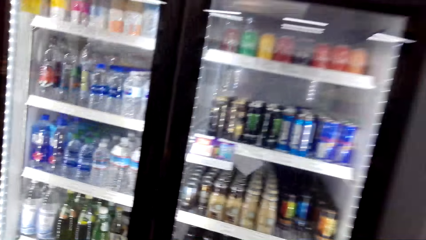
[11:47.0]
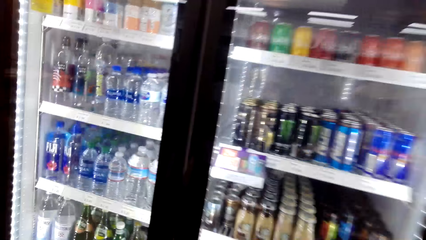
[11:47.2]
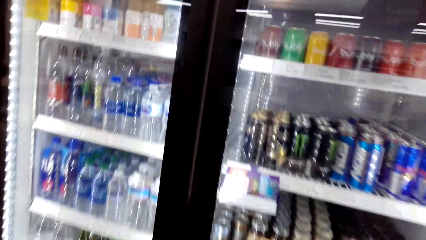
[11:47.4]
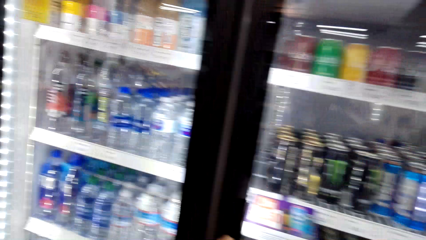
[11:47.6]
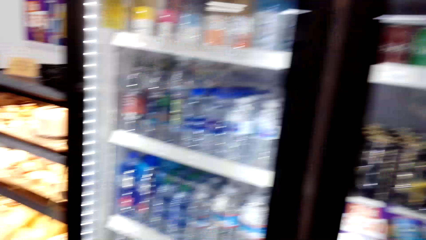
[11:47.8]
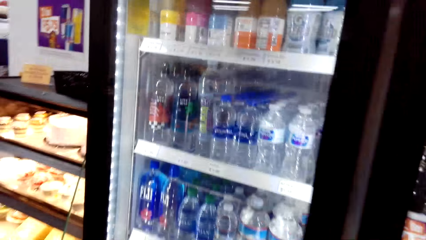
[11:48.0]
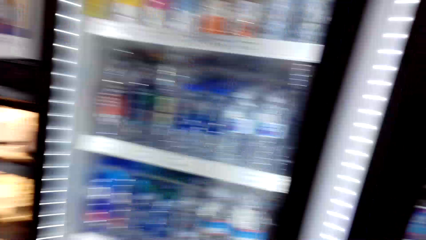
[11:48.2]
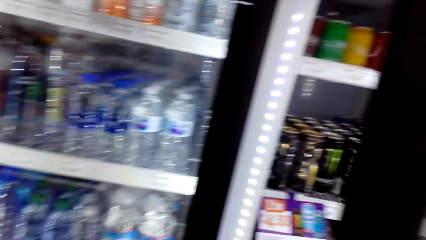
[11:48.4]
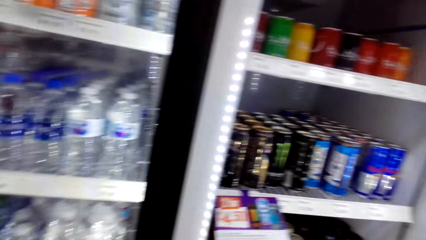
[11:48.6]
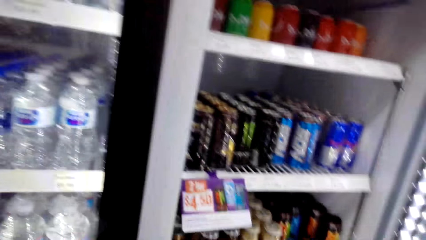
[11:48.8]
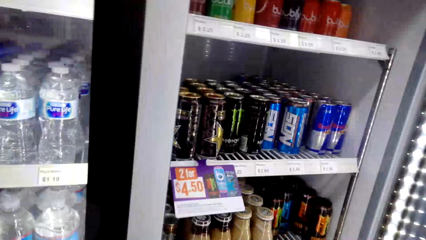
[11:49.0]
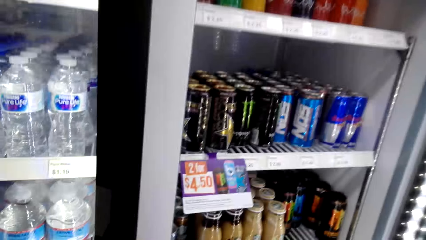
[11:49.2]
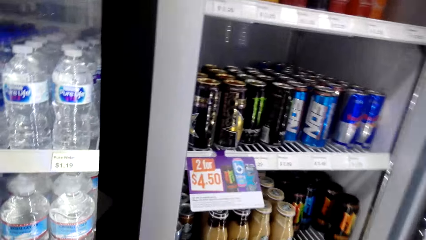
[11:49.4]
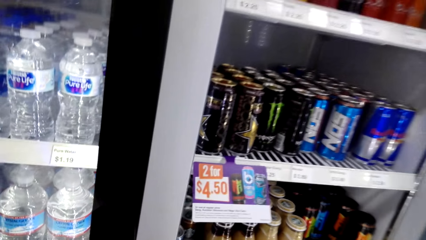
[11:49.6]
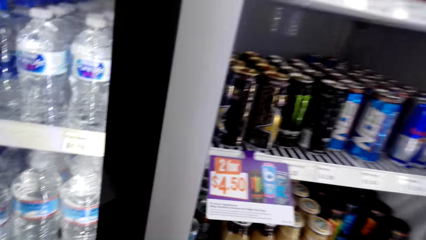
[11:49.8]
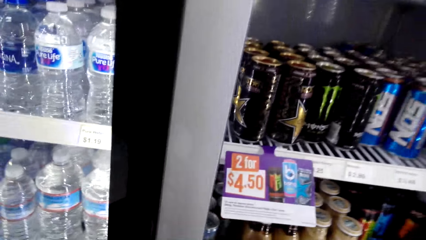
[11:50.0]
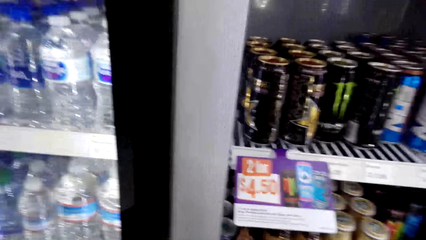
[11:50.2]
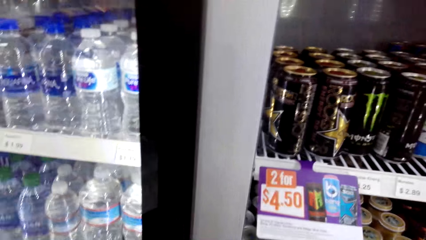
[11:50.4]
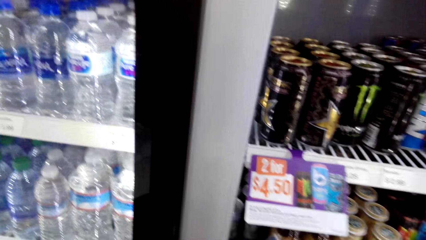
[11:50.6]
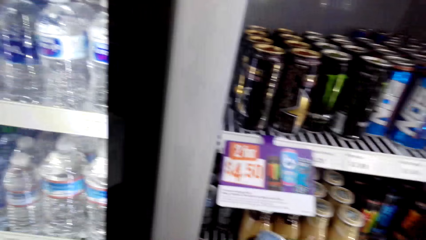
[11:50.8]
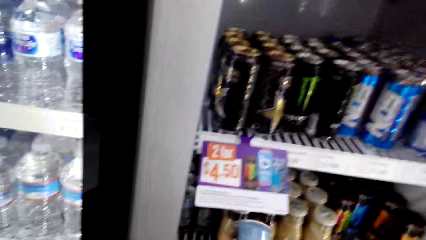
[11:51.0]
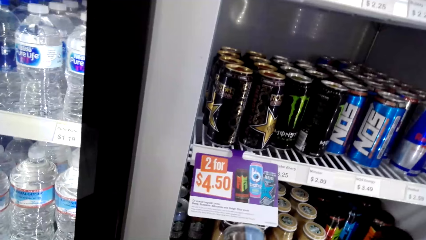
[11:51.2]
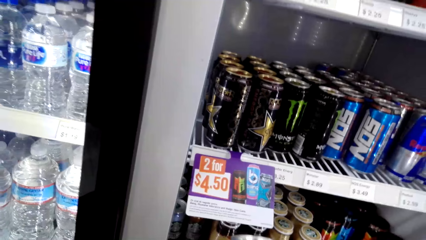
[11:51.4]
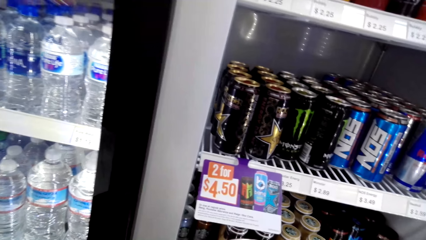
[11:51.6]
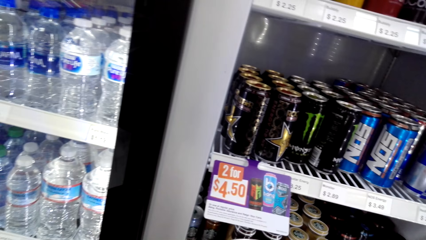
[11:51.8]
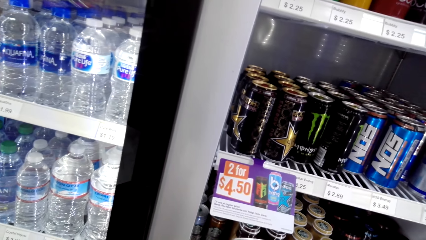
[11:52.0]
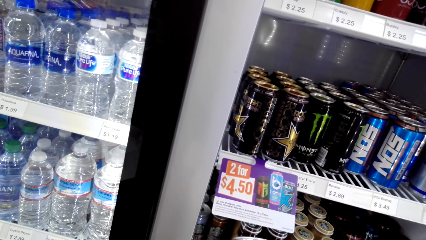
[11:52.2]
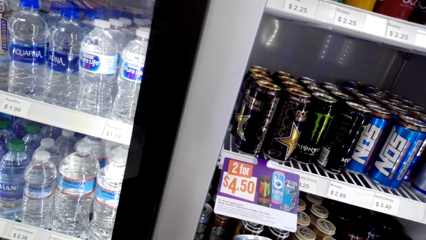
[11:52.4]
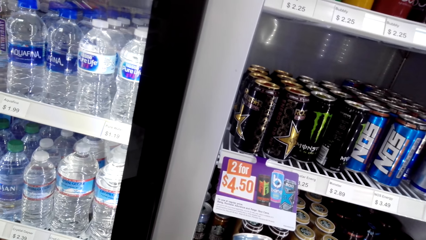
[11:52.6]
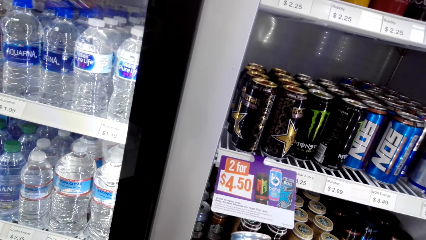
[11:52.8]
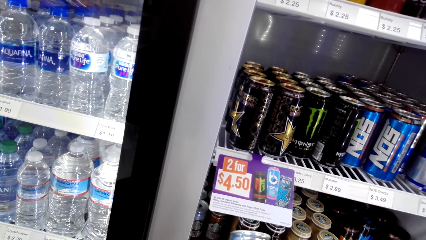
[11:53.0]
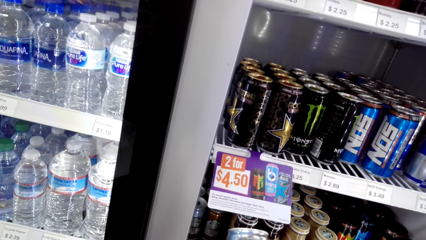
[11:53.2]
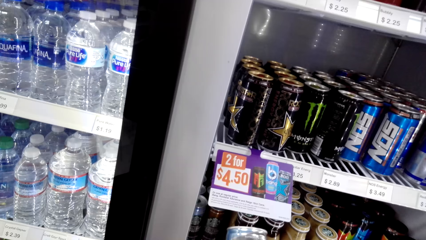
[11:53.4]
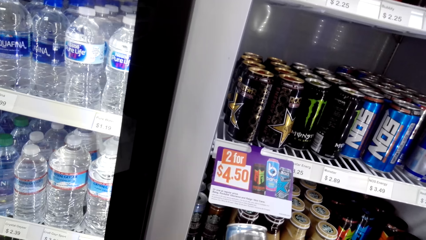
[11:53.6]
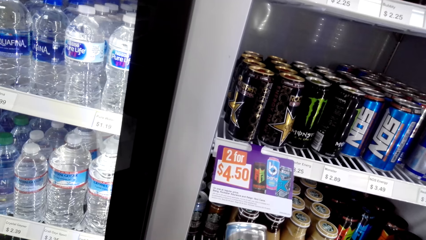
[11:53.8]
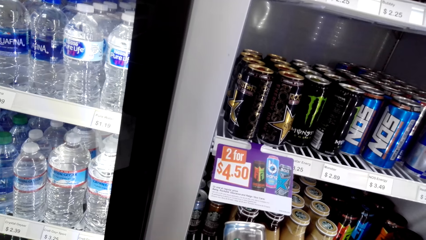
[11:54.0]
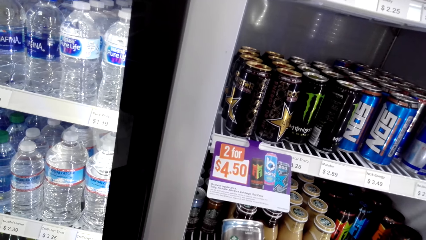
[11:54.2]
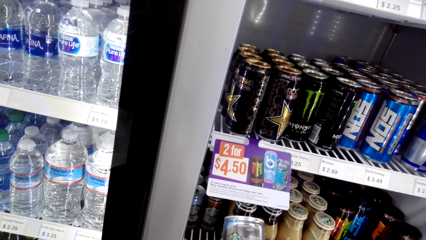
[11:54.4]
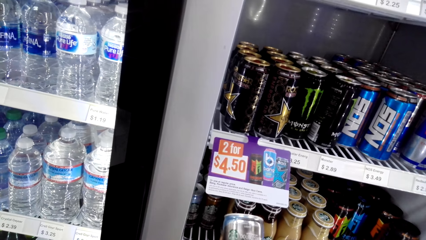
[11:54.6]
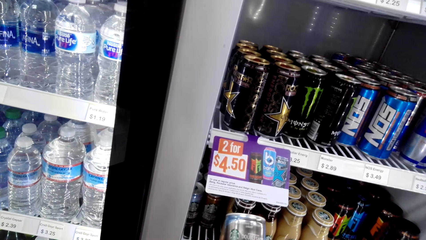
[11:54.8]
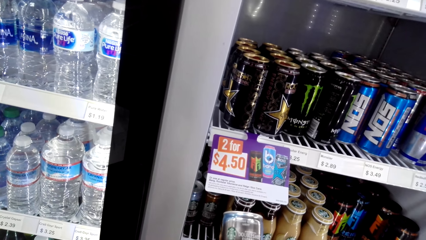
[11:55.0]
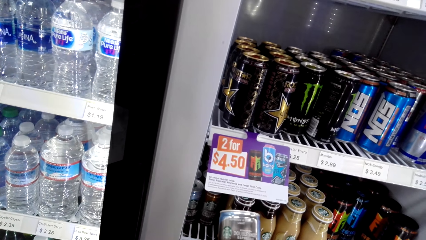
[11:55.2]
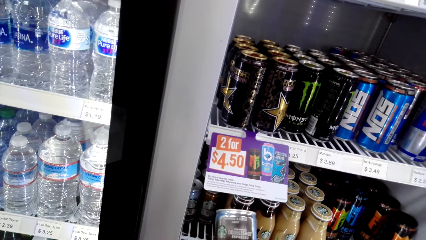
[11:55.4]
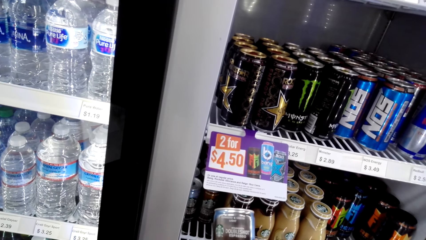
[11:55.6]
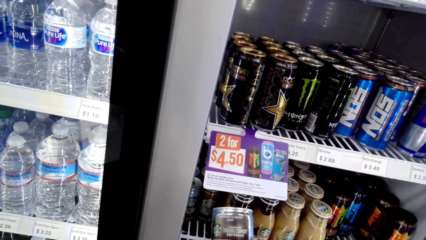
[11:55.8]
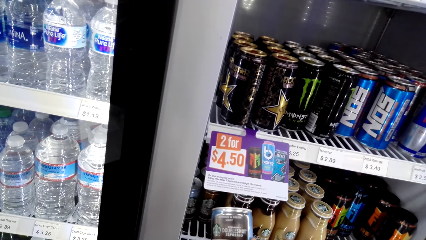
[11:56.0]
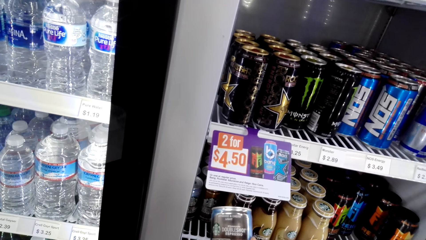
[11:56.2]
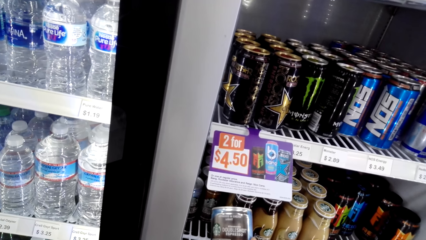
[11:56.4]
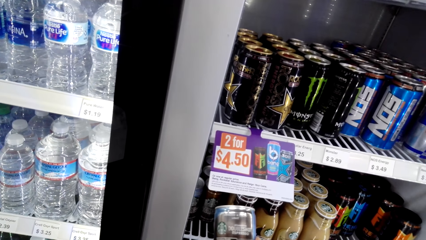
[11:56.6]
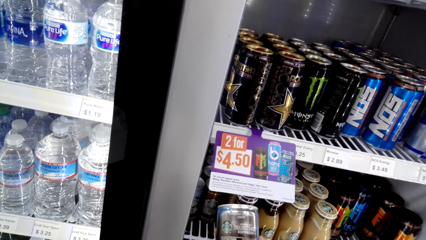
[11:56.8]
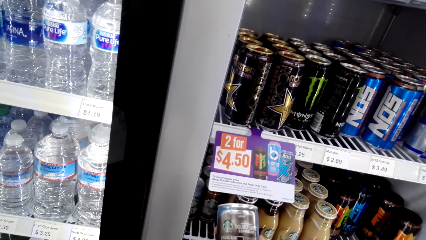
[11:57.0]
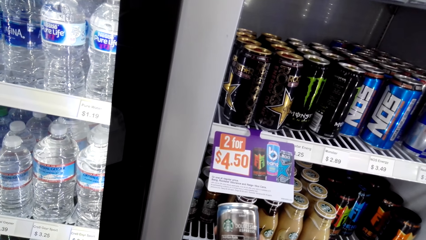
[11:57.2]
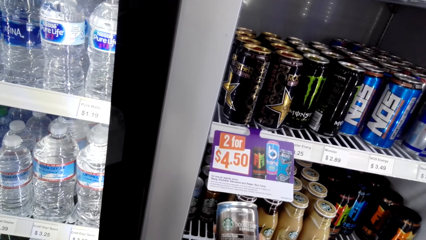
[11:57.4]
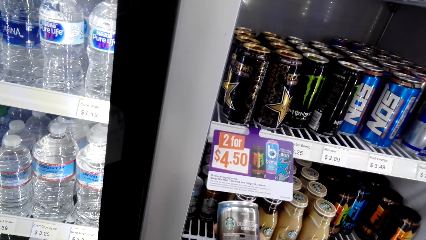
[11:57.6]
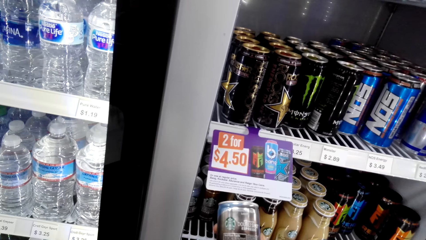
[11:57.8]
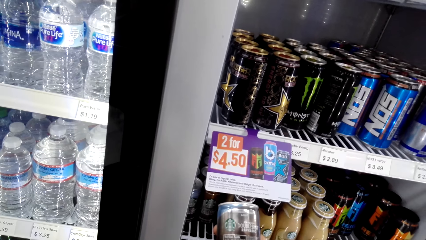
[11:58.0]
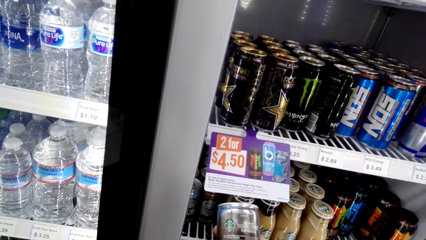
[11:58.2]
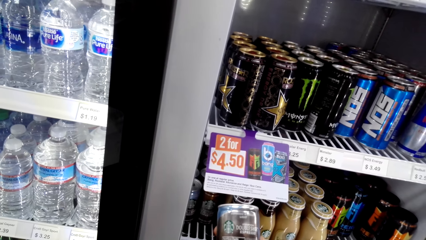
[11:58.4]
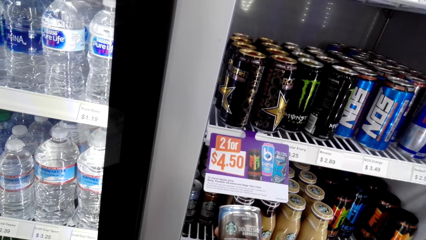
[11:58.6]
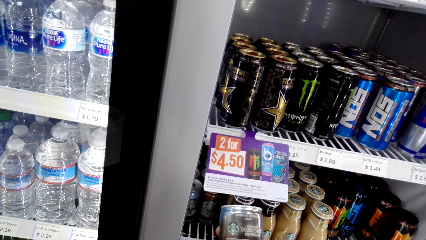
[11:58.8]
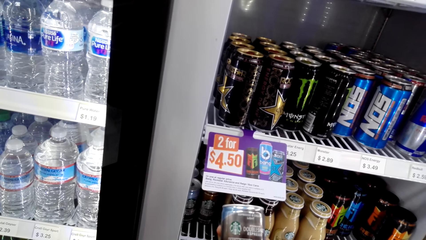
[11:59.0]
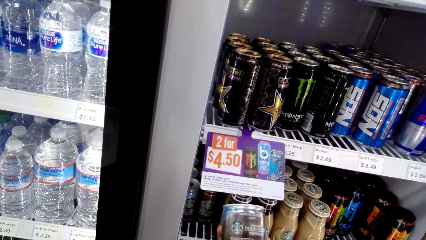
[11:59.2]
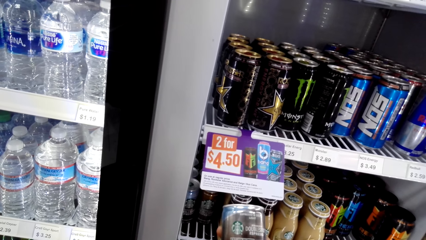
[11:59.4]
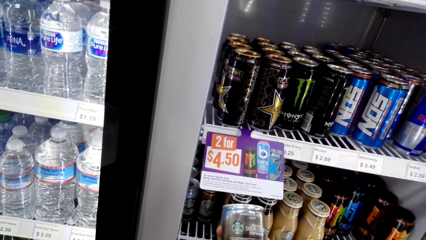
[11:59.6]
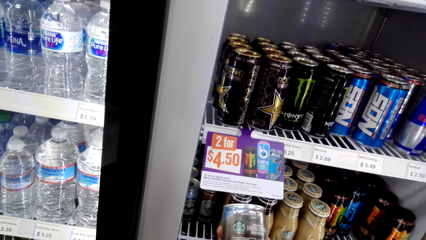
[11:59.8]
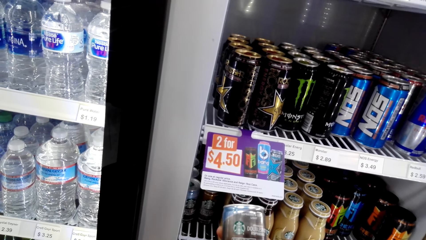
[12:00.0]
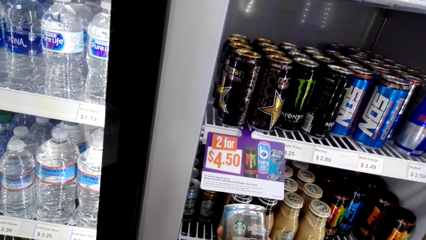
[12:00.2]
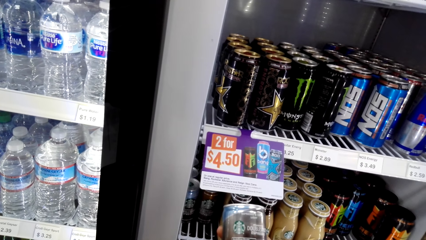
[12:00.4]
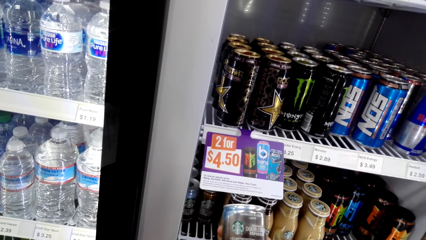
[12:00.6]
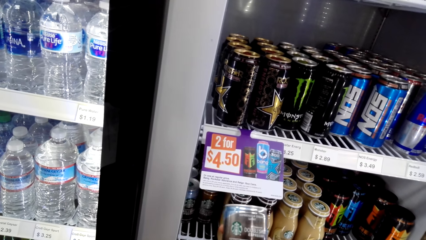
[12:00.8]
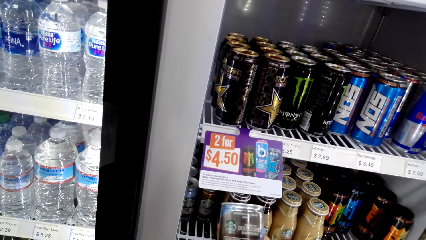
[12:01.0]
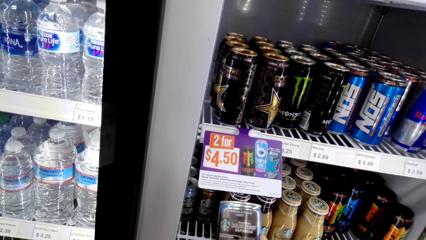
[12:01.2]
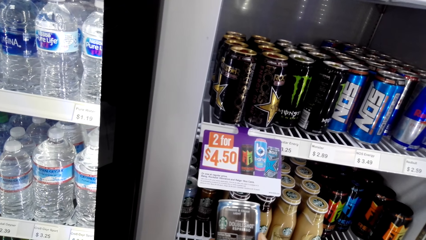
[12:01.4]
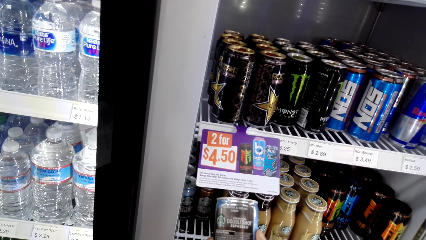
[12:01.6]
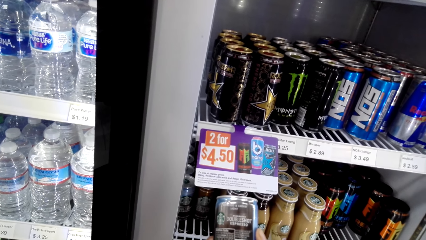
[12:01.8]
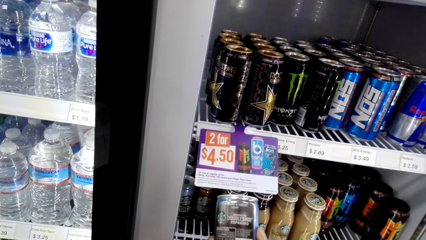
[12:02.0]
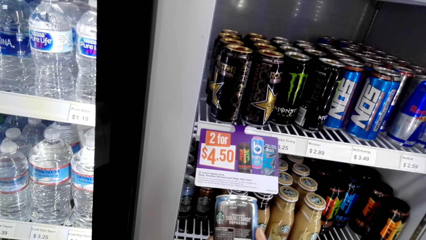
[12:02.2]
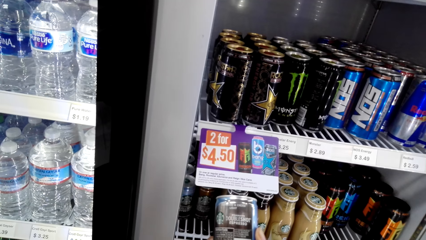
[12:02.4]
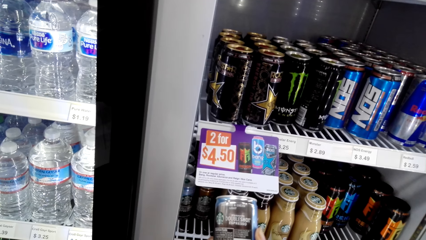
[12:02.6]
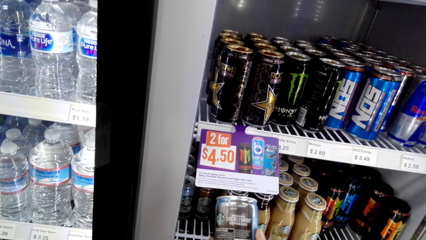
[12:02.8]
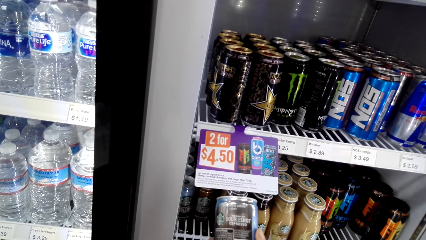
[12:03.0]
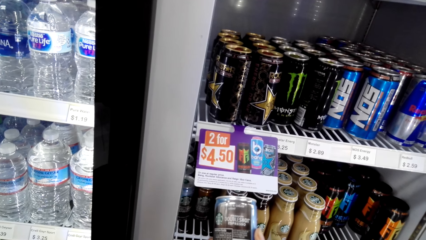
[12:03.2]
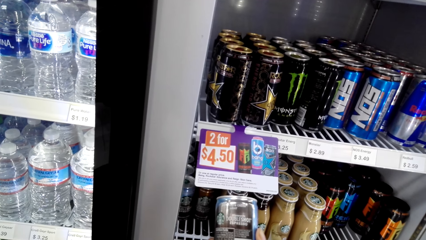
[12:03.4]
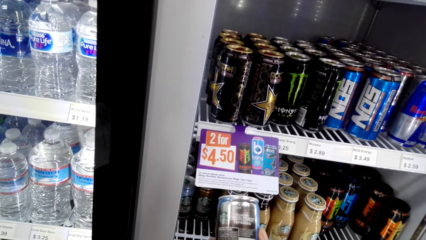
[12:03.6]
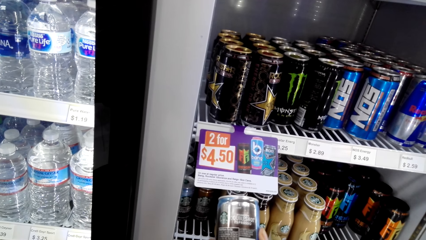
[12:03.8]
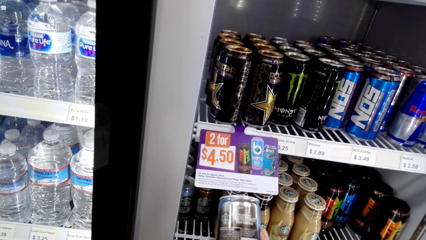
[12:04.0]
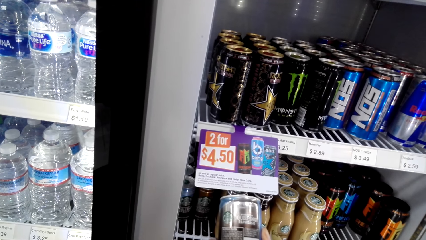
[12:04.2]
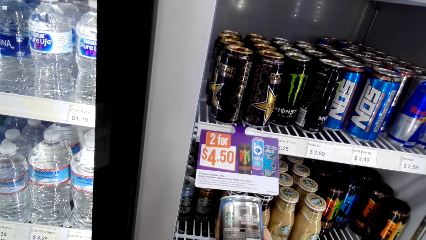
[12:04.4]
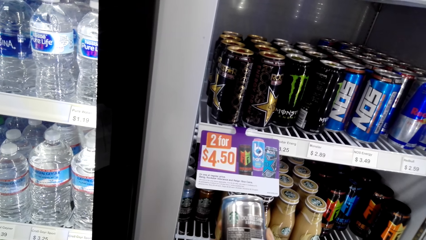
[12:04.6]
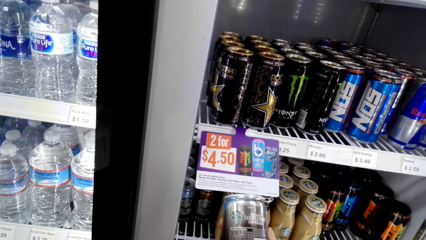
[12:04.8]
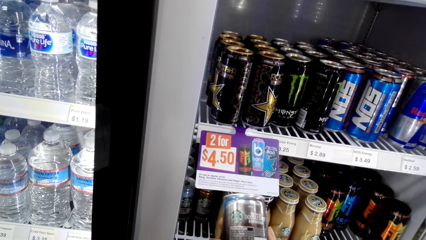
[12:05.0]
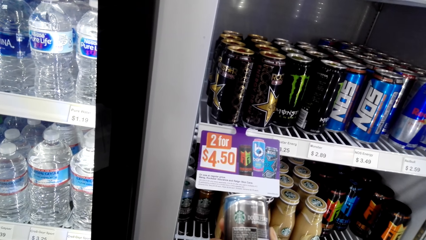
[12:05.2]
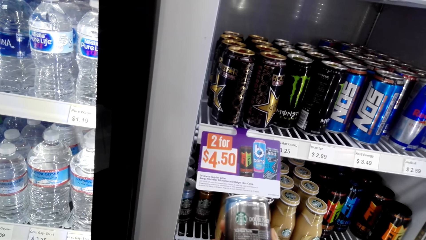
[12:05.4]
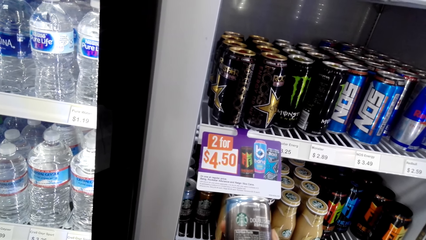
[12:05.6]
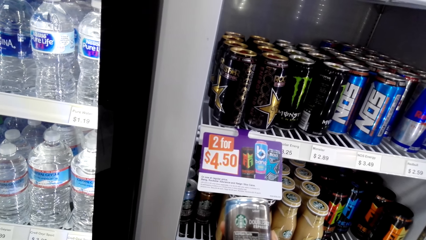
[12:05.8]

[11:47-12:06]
The camera wearer opens the fridge. They look at the drinks in the fridge. They read the writings on the bottle. They pick up a double shot drink.
